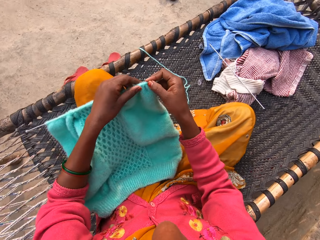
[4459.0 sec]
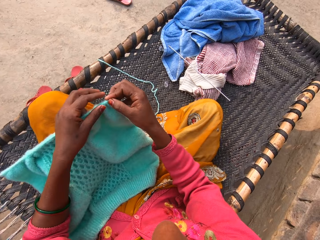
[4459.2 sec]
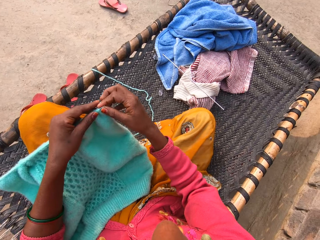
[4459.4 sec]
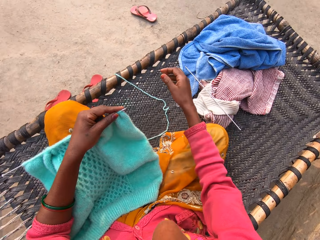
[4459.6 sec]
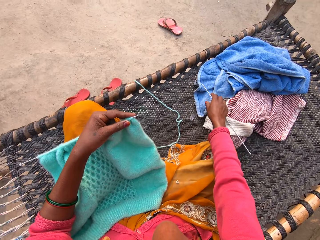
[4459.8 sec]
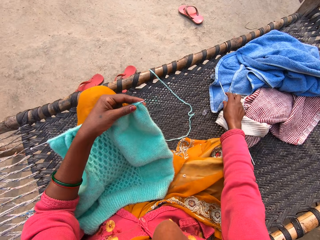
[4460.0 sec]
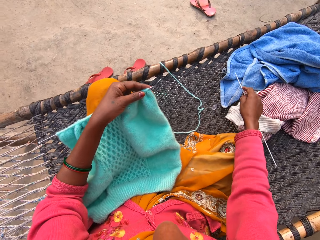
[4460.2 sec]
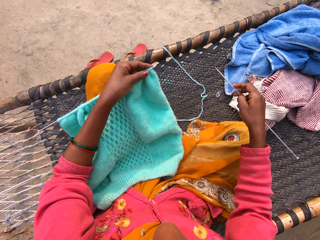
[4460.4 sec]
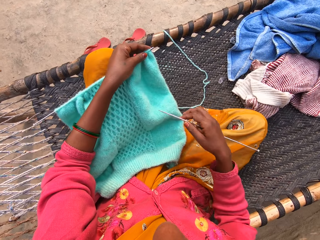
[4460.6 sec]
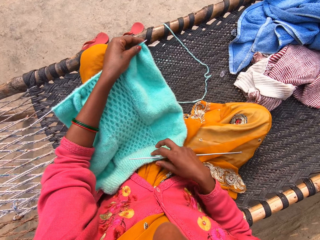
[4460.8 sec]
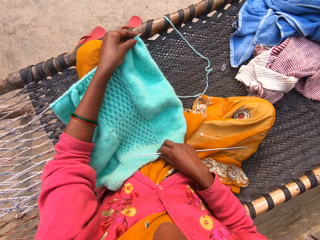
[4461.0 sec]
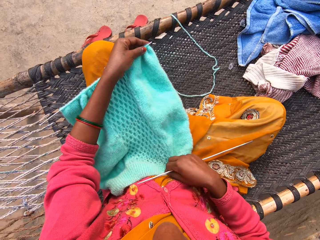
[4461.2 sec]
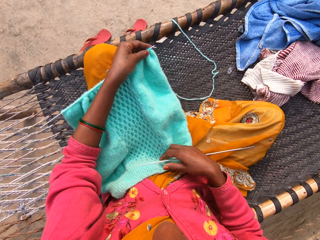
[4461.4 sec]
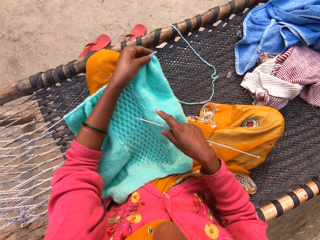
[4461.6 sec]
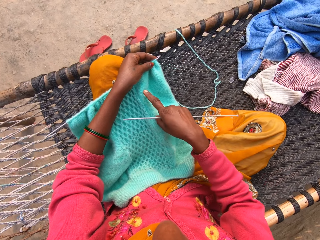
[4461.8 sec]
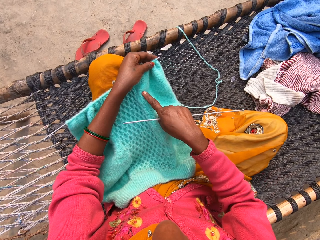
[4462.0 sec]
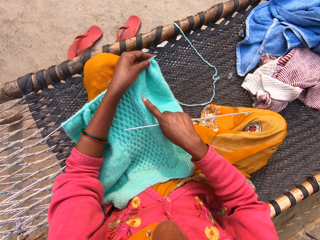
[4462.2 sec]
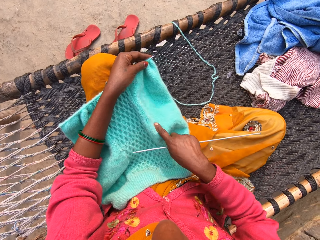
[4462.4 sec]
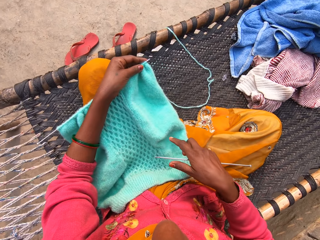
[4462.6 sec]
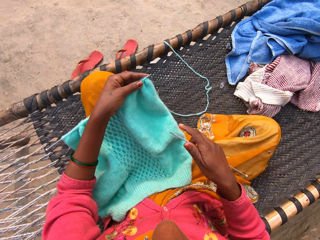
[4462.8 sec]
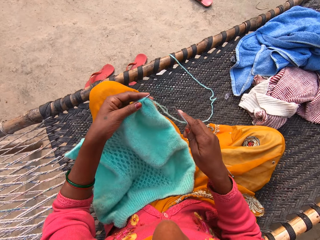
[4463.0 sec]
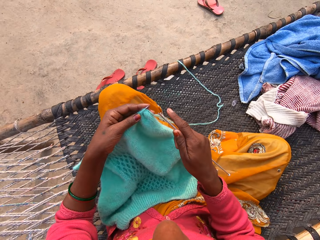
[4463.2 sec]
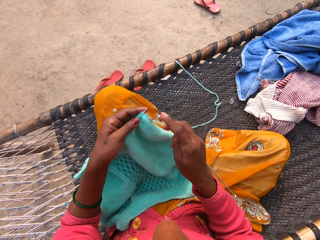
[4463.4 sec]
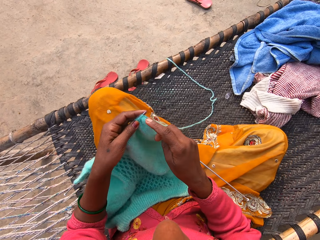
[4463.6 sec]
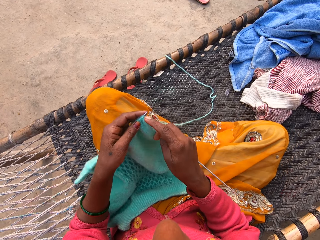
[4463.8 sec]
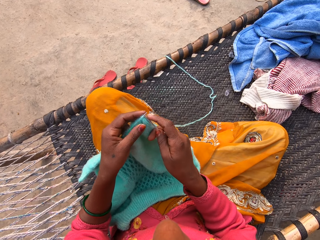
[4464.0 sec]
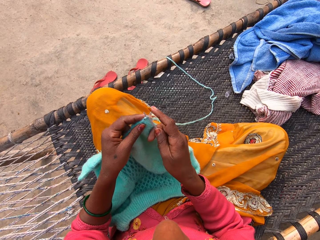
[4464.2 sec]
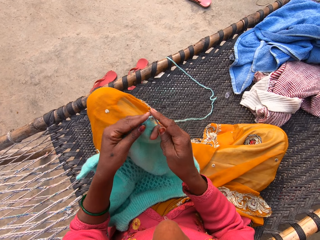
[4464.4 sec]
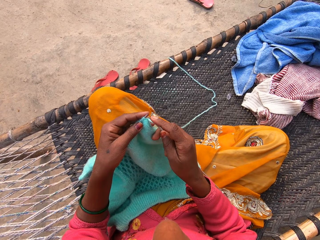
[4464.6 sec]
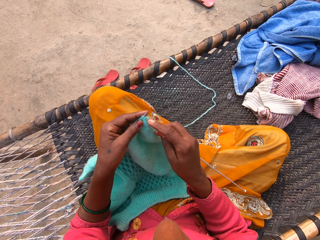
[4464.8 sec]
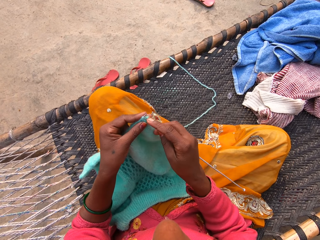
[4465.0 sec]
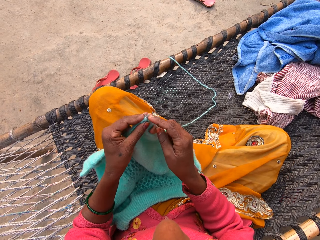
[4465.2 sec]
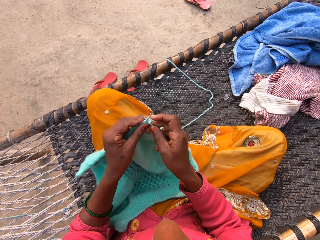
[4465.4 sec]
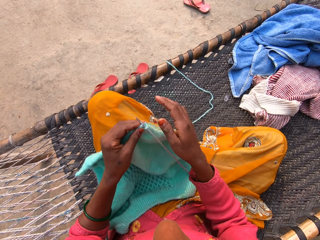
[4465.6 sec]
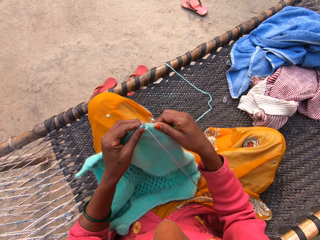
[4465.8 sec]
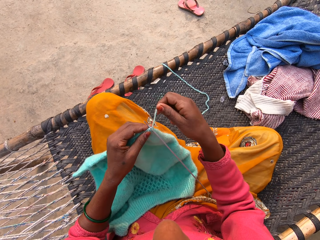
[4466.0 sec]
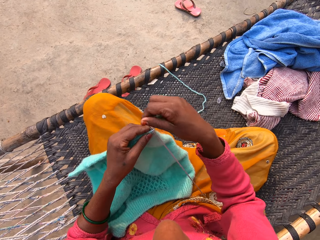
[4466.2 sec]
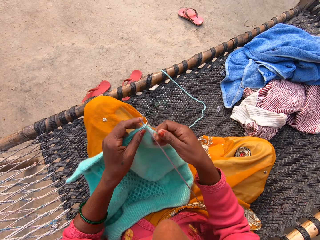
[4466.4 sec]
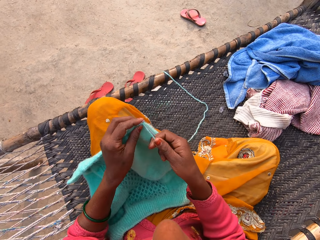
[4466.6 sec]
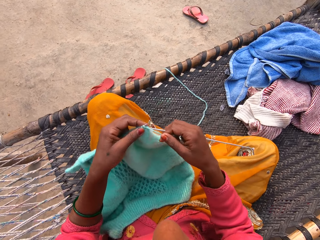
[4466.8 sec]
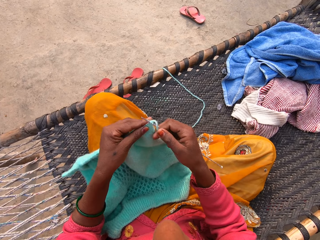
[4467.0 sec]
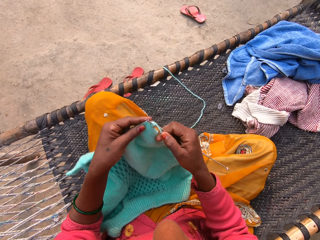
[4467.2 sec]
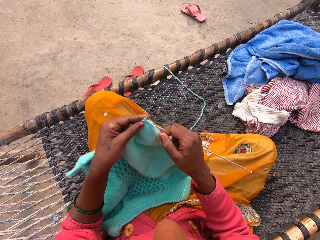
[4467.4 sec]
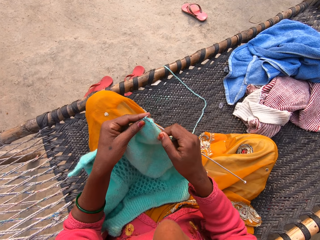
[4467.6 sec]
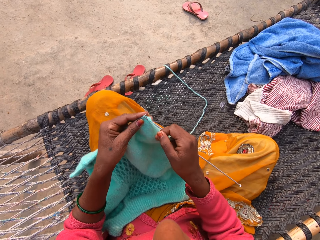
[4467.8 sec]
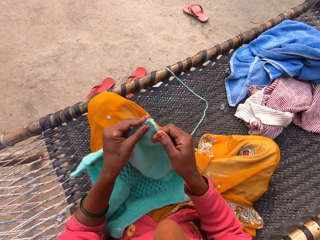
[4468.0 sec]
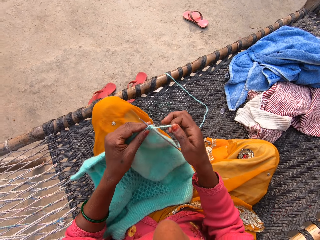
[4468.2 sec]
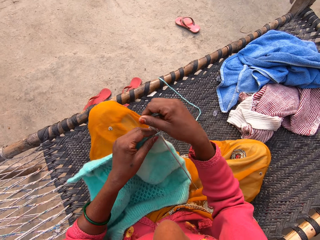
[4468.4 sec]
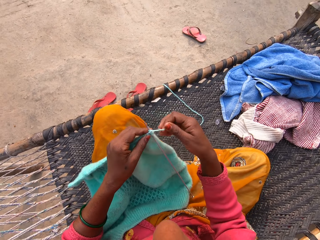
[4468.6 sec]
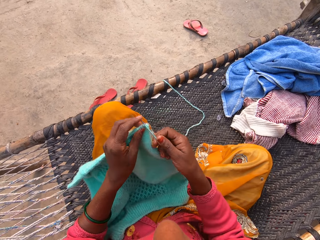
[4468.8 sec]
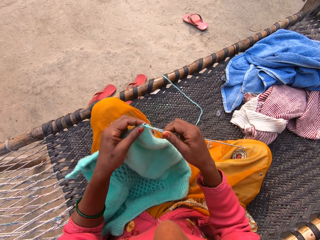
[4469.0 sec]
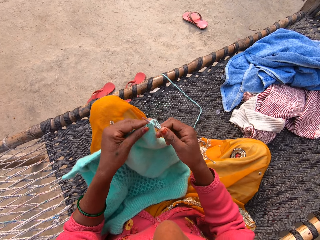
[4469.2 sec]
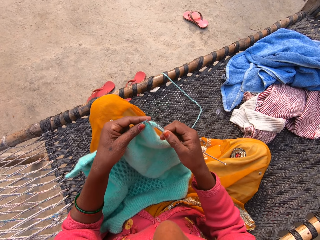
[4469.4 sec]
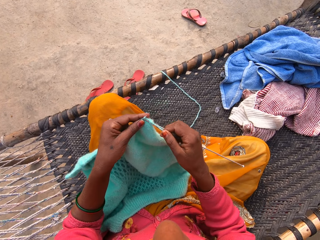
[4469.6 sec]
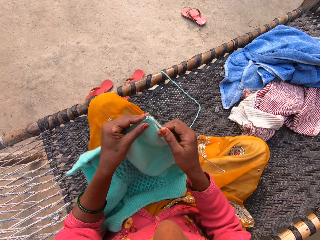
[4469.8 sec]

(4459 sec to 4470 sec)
The camera wearer picks up the knitting pin on the woven bench with her right hand. She moves the fabric. She measures the shawl with her right hand. She moves her hand on the fabric. She knits the shawl with the yarn and the knitting pin.

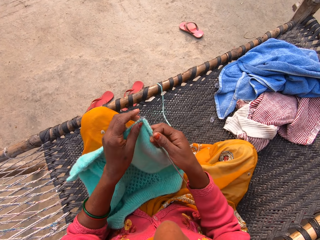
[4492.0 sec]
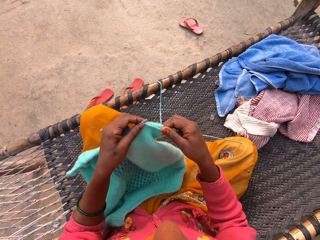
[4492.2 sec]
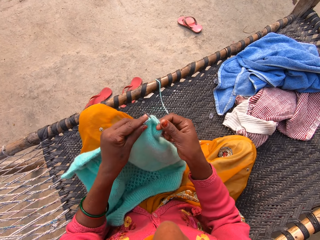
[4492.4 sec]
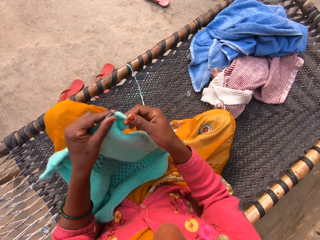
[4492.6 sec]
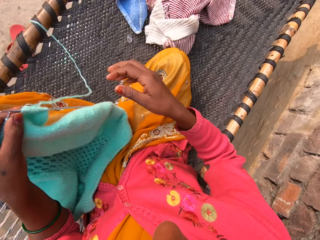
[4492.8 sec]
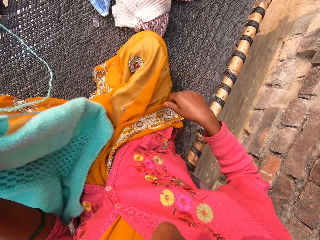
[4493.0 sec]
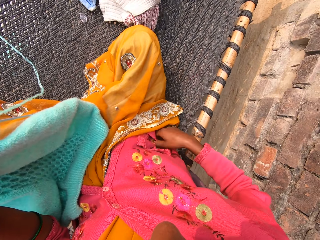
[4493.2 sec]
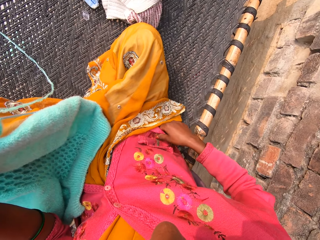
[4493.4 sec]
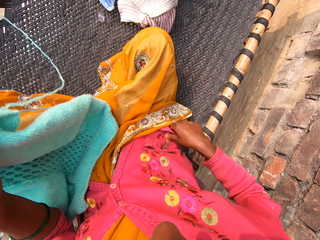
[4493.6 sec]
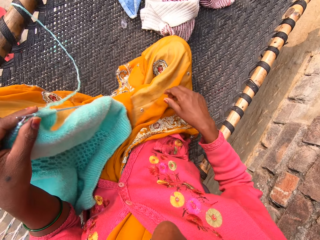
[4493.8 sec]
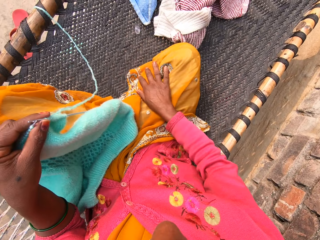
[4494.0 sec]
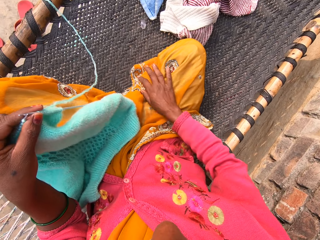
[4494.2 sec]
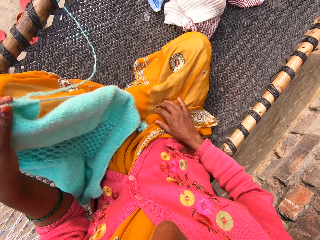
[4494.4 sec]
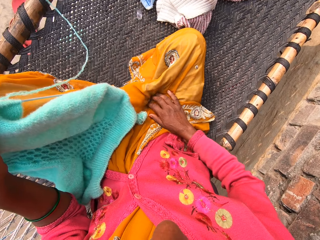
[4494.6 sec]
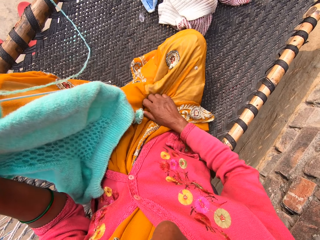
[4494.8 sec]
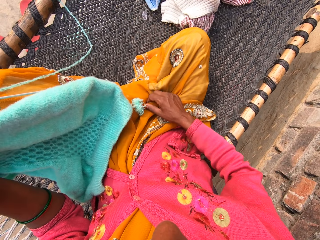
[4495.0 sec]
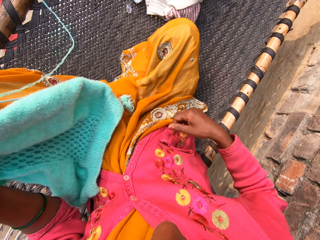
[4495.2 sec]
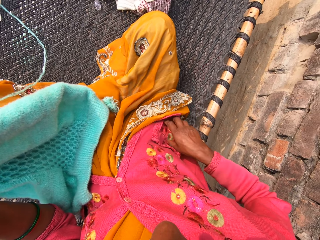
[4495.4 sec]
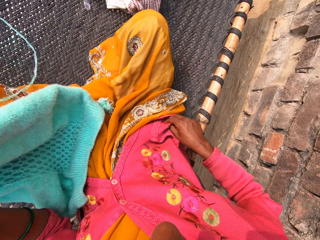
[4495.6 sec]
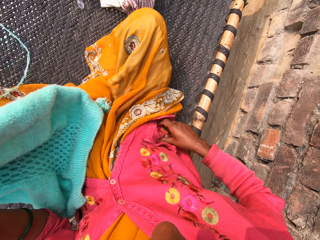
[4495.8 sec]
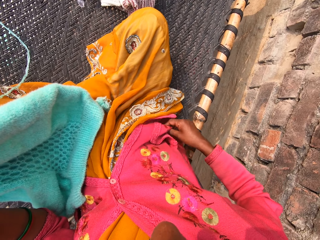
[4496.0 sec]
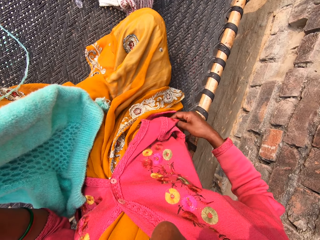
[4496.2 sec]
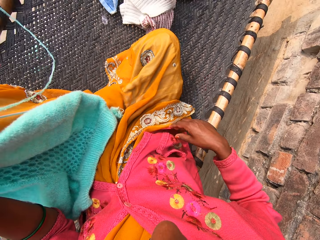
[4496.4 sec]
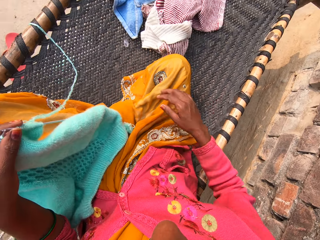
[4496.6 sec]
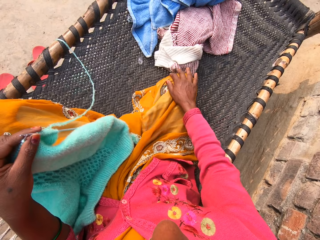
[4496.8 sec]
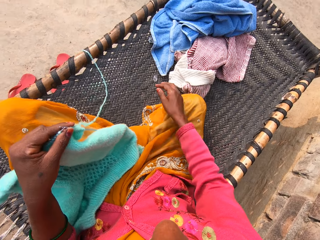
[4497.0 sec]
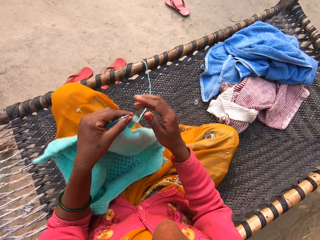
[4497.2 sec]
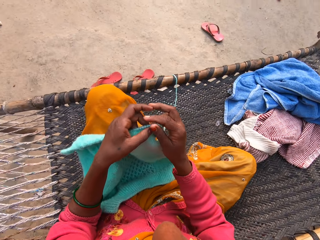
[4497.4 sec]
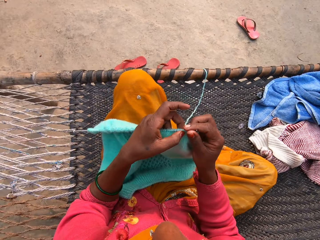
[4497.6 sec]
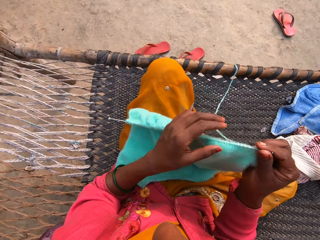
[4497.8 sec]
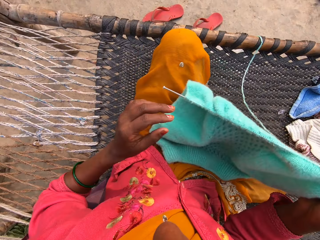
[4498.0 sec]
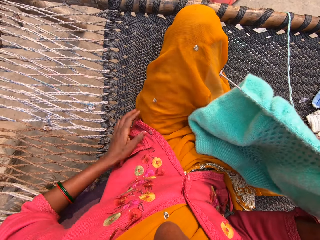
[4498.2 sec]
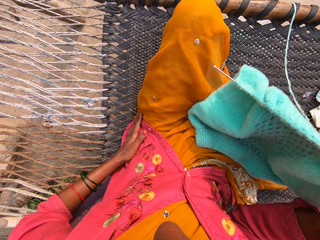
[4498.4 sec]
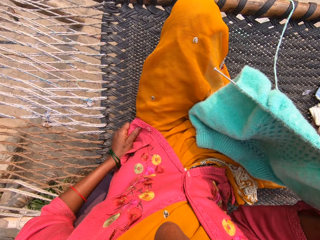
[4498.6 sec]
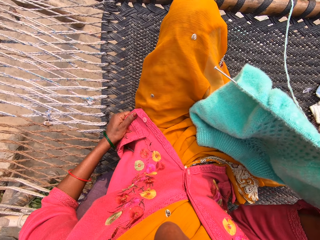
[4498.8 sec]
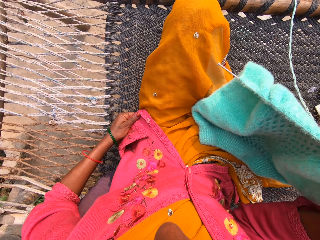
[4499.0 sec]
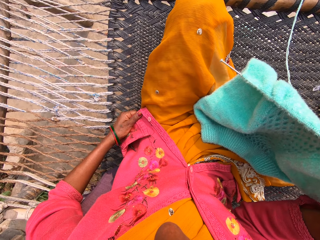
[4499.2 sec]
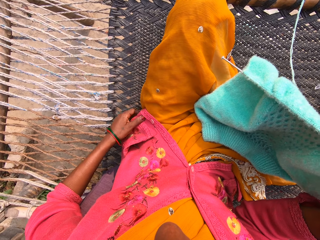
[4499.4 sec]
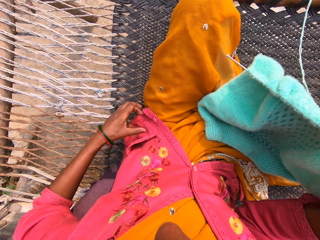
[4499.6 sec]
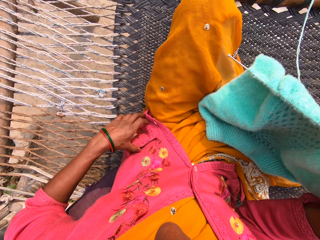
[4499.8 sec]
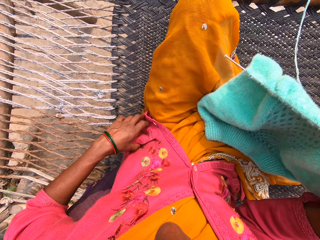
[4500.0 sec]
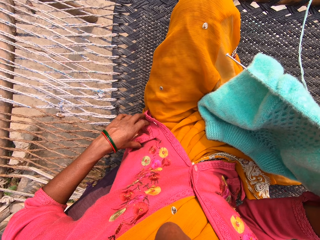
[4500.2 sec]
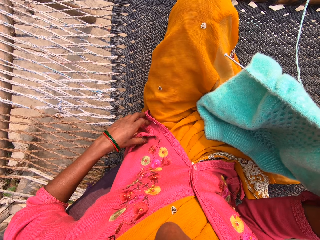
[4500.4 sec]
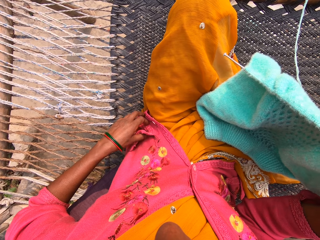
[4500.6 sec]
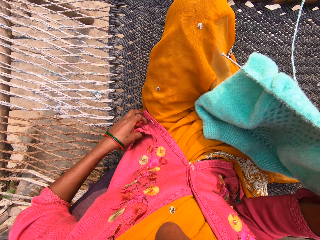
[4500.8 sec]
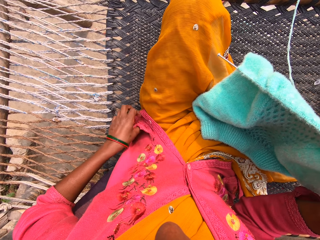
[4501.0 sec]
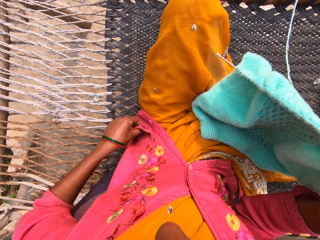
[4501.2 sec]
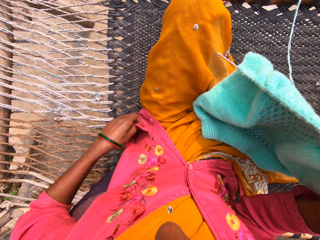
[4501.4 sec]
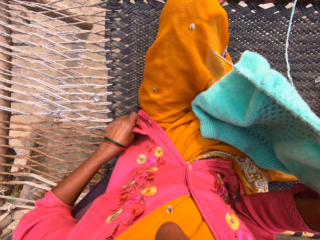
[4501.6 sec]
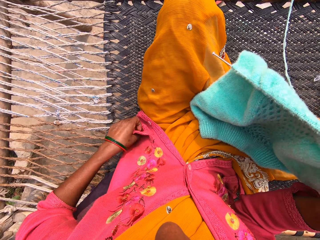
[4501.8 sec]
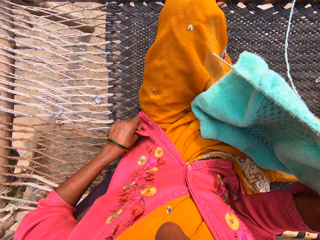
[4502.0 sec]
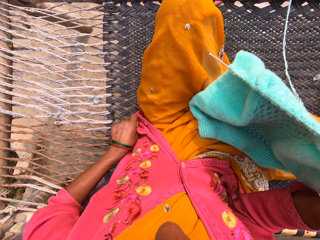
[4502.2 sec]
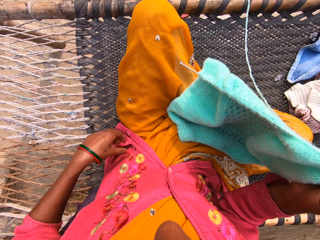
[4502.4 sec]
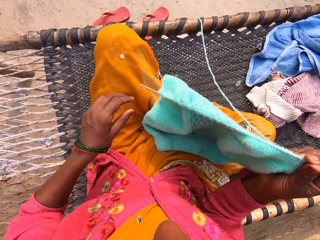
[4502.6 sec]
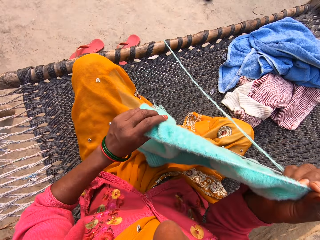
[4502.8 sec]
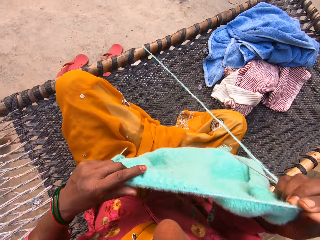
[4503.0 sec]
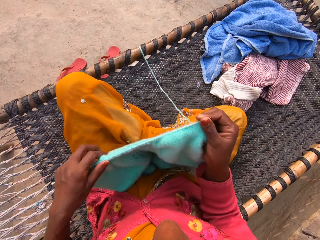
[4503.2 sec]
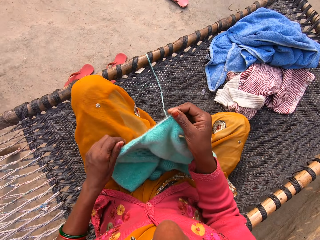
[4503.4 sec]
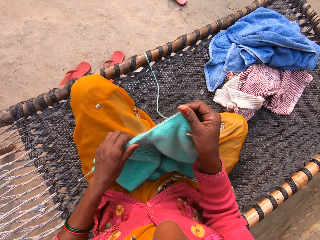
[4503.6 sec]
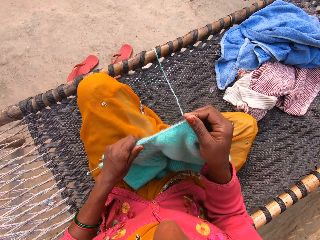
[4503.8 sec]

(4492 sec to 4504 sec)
The camera wearer squeezes the right side pocket of her cardigan with her right hand. She pats down her right thigh with her right hand. She checks her right pocket with her right hand. She passes the shawl and knitting pin to her right hand from her left hand. She checks her left pocket with her left hand. She tucks her keys into the left pocket with her left hand. She adjusts the knitting pin in the shawl with her left hand.
